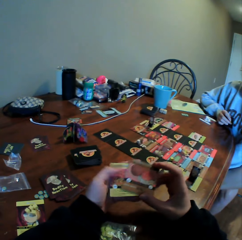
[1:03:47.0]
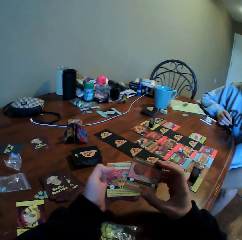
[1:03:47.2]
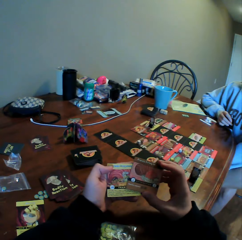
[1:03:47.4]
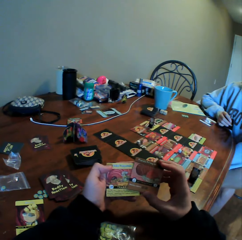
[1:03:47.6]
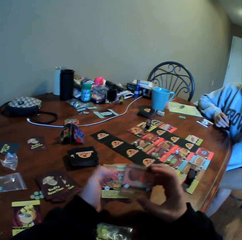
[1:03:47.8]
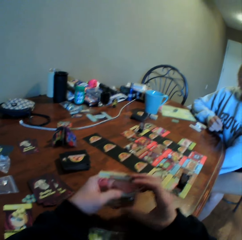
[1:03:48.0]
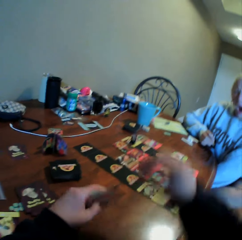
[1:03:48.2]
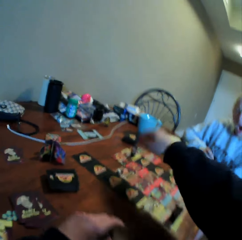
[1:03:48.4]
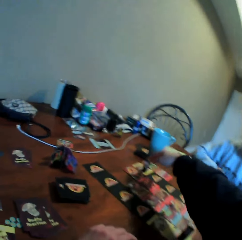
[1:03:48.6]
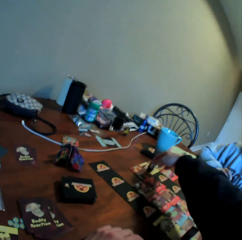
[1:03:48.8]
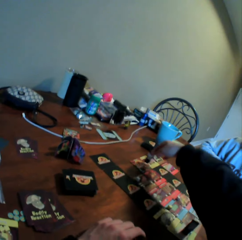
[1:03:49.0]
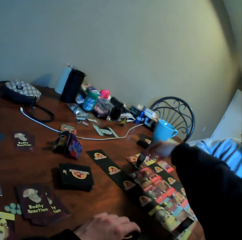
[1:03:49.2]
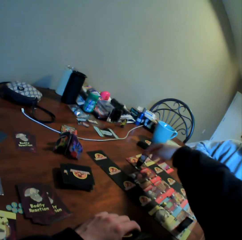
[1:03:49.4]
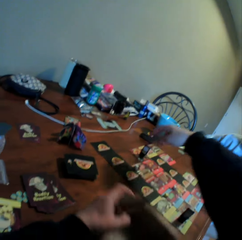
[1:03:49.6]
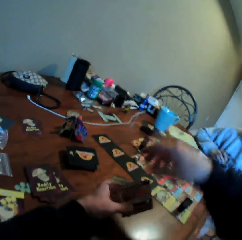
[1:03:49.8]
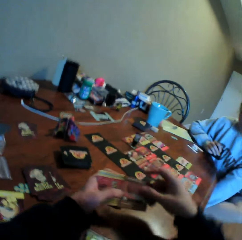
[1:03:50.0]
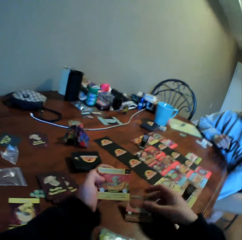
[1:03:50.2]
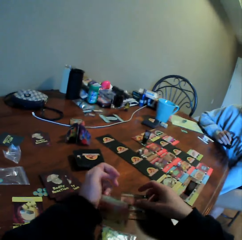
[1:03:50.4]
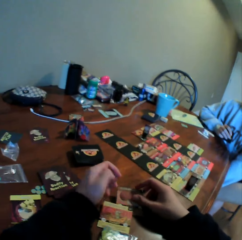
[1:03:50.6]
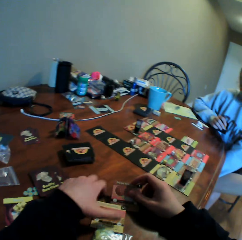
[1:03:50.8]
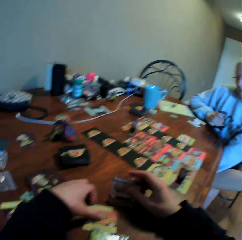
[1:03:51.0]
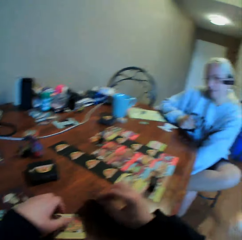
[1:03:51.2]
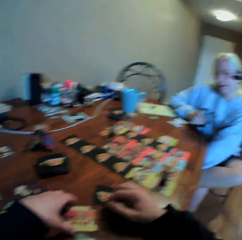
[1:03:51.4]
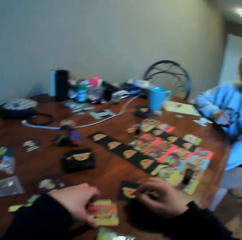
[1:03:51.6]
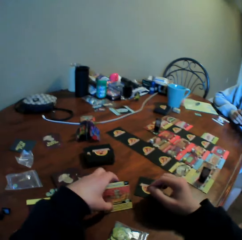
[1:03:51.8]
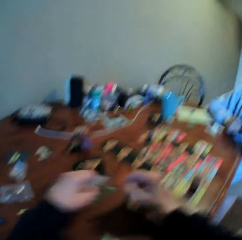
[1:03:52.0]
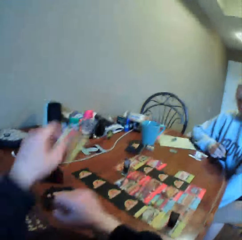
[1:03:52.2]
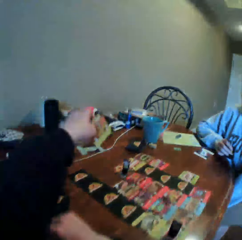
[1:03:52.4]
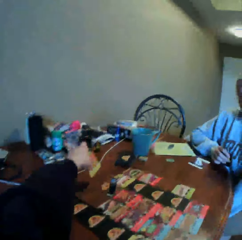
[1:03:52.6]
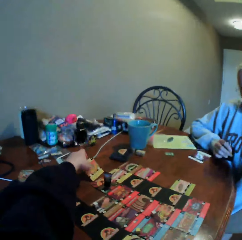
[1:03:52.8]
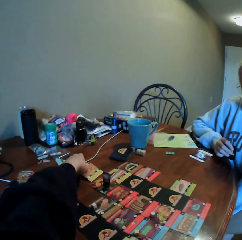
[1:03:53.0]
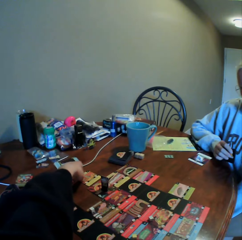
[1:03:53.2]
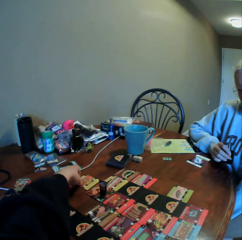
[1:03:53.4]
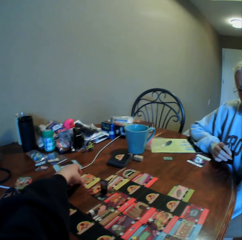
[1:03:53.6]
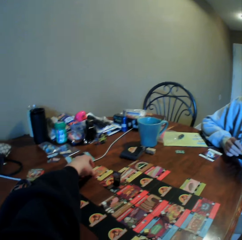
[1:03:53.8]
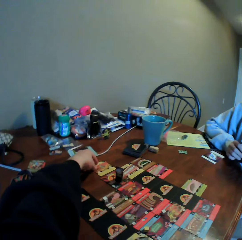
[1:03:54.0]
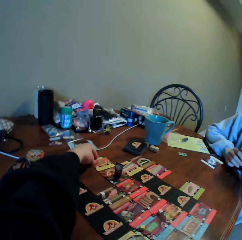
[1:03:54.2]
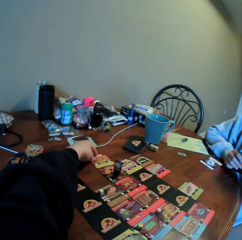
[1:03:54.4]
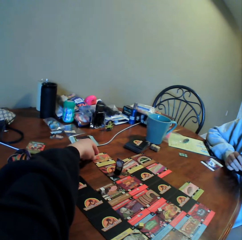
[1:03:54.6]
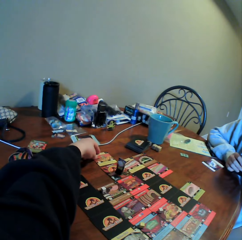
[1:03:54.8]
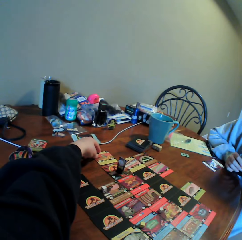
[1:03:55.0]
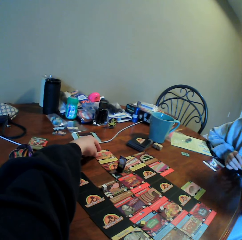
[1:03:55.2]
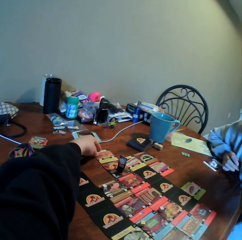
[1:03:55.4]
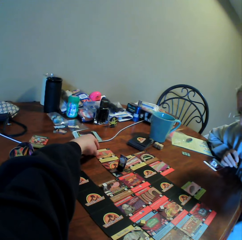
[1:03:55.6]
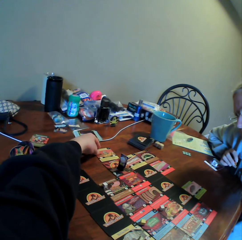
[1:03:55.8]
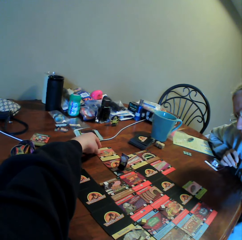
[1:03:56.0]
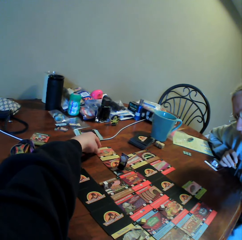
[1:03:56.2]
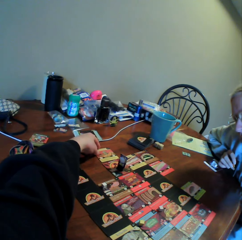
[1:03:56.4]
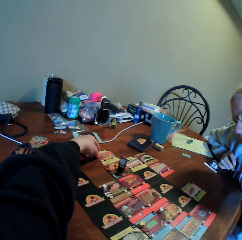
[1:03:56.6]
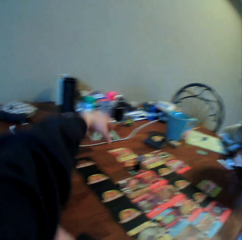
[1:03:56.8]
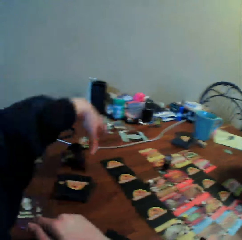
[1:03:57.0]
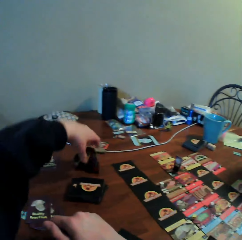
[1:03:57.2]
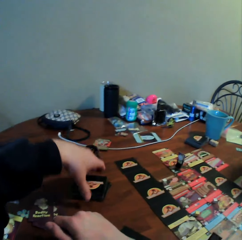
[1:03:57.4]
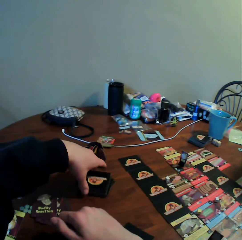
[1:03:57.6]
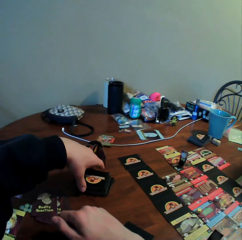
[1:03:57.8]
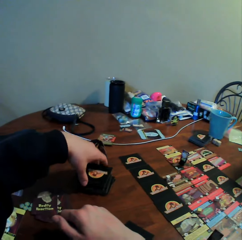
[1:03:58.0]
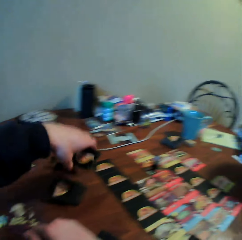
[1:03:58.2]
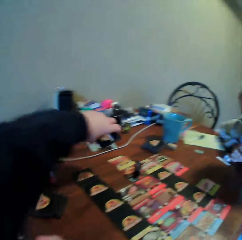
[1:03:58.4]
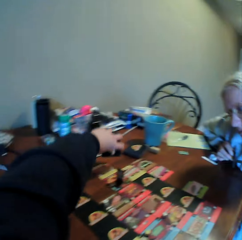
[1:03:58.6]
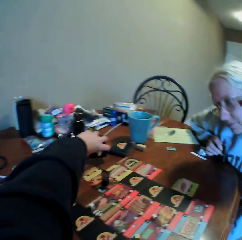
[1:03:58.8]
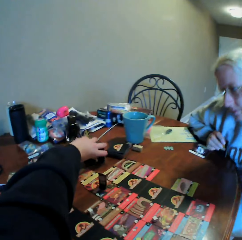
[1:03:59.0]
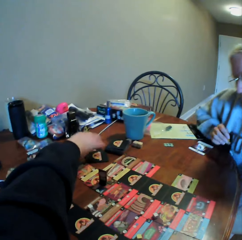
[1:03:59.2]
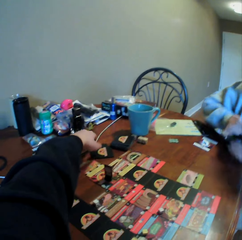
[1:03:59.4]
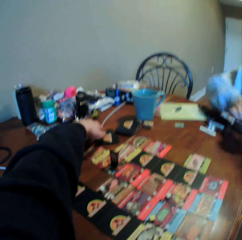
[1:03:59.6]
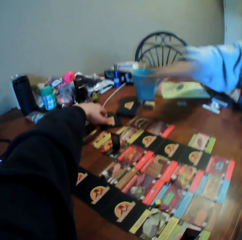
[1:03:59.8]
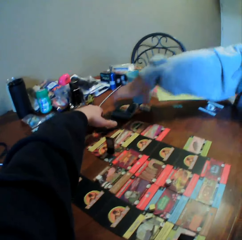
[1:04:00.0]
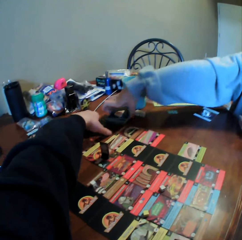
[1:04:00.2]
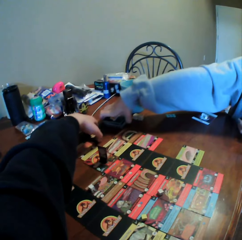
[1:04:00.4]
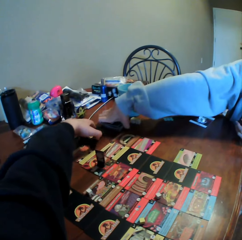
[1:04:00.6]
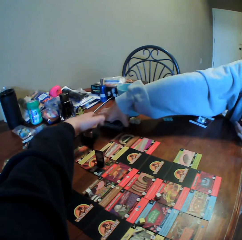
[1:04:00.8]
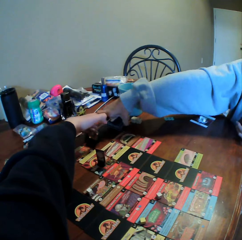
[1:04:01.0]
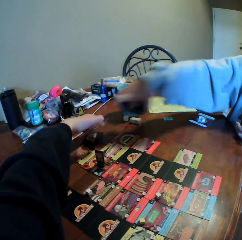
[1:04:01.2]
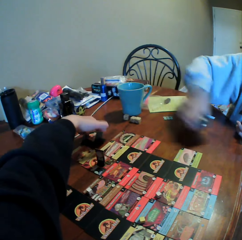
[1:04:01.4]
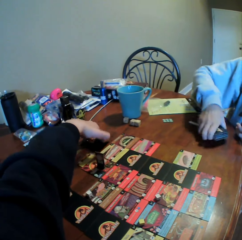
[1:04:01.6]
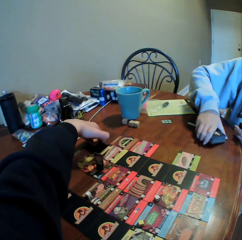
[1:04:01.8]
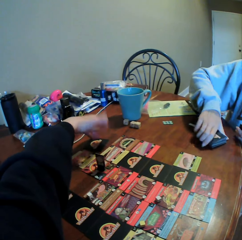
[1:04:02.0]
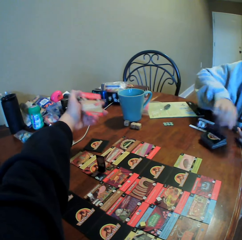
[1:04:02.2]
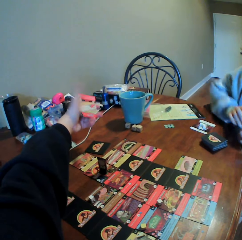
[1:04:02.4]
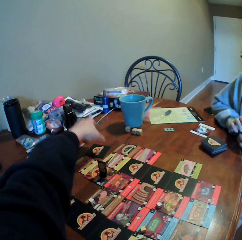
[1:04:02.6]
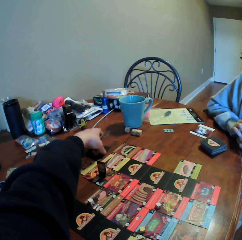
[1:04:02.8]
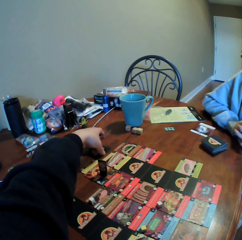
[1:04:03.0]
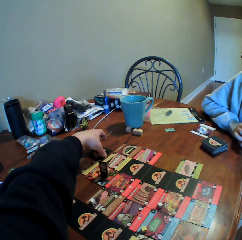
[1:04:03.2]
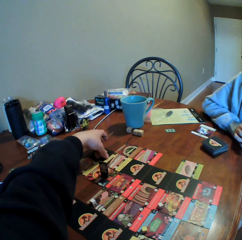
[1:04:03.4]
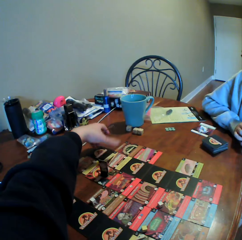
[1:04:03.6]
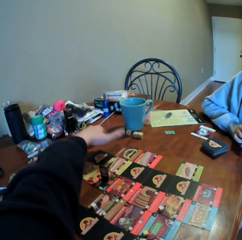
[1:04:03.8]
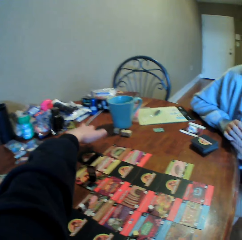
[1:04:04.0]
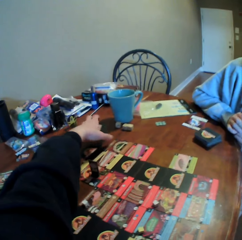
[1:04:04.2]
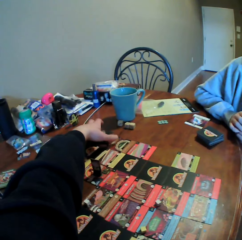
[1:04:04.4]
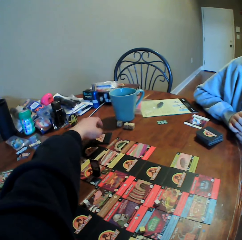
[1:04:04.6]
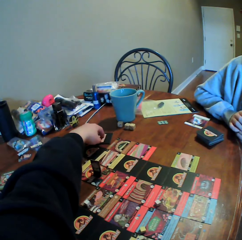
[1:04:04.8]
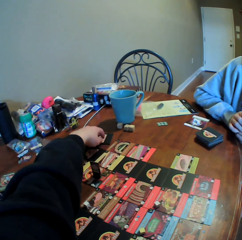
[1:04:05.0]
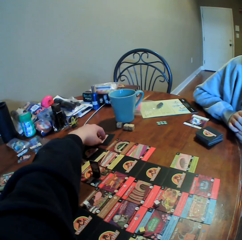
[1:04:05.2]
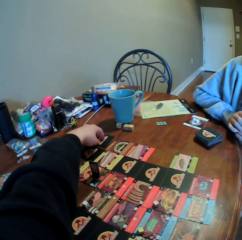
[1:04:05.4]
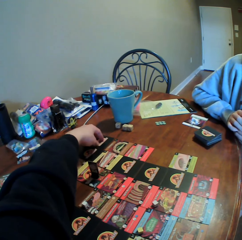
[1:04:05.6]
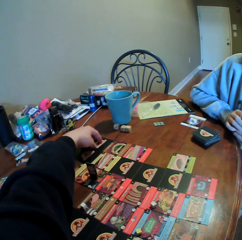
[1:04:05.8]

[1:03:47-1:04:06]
The camera wearer sorts cards in his hands. He moves a card, looks at the cards and stretches a hand. He moves something on the cards. He picks a card. He presses something on the table with his hands. He puts the cards on the table. He picks the cards on the table. He puts the cards on the table. He moves the cards on the table with his hands. A woman moves towards the table. The camera wearer moves the cards on the table. He picks the cards on the table. The woman looks at the cards. The camera wearer puts the cards on the table. The woman moves around. The camera wearer picks the cards on the table. The woman picks cards on the table, puts the cards on the table and puts a hand on the table. The camera wearer moves the cards on the table. He arranges the cards on the table with his left hand. He puts the cards on the table.

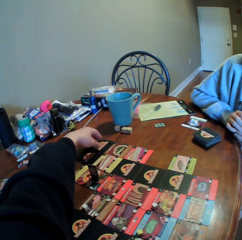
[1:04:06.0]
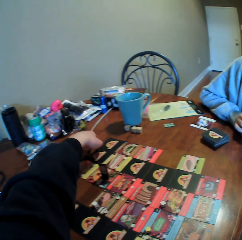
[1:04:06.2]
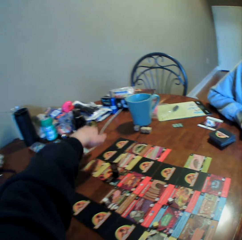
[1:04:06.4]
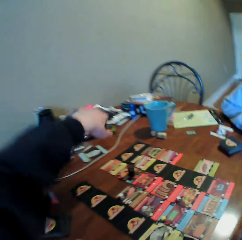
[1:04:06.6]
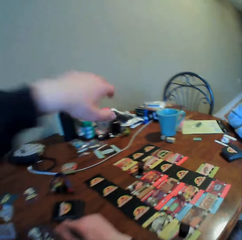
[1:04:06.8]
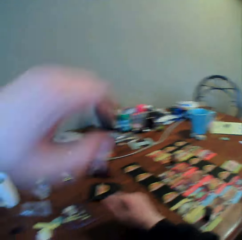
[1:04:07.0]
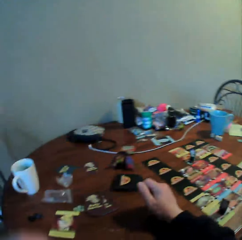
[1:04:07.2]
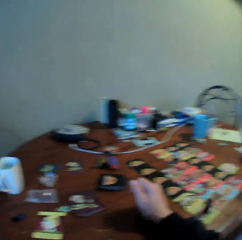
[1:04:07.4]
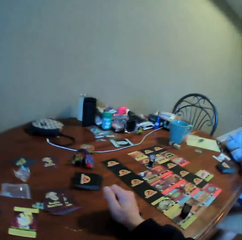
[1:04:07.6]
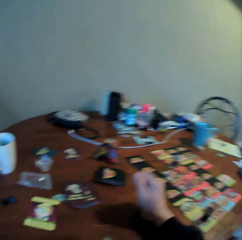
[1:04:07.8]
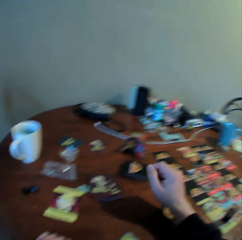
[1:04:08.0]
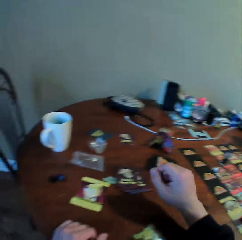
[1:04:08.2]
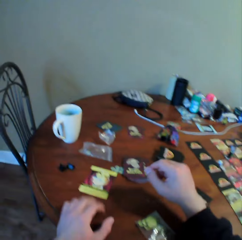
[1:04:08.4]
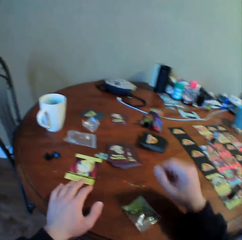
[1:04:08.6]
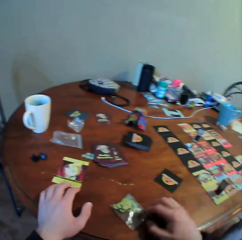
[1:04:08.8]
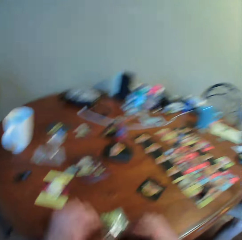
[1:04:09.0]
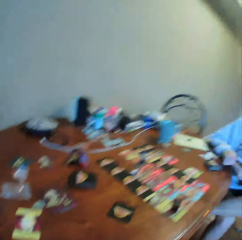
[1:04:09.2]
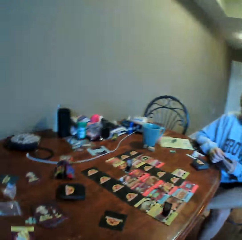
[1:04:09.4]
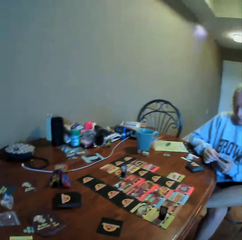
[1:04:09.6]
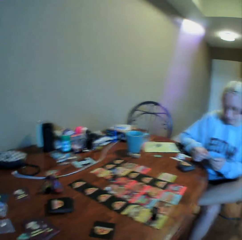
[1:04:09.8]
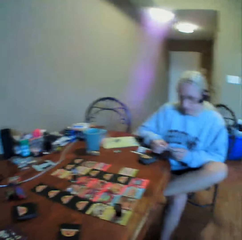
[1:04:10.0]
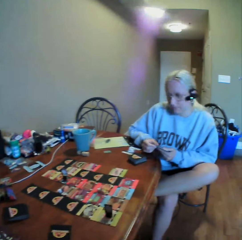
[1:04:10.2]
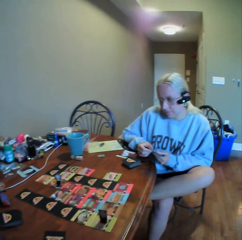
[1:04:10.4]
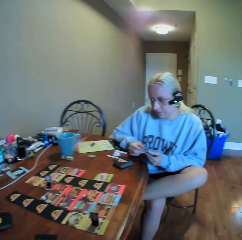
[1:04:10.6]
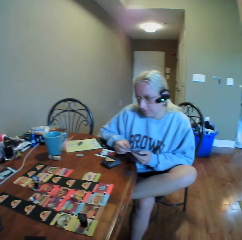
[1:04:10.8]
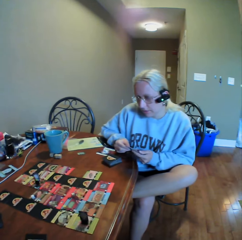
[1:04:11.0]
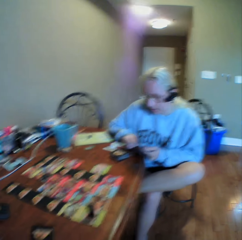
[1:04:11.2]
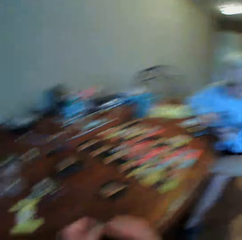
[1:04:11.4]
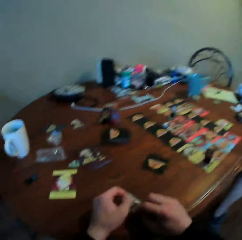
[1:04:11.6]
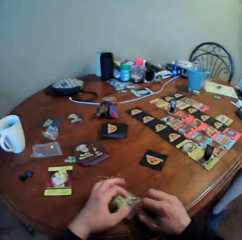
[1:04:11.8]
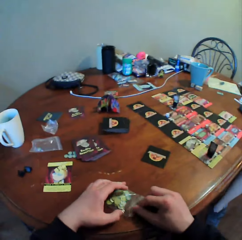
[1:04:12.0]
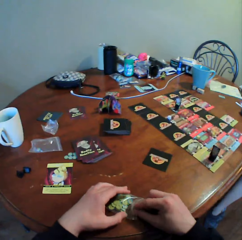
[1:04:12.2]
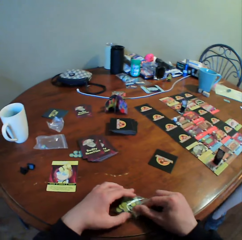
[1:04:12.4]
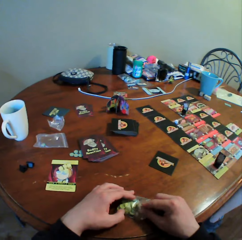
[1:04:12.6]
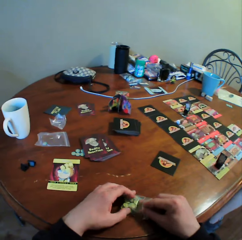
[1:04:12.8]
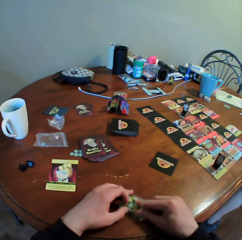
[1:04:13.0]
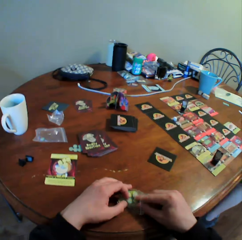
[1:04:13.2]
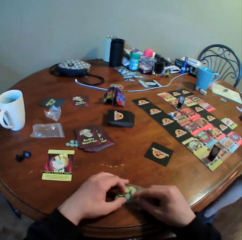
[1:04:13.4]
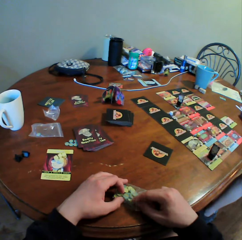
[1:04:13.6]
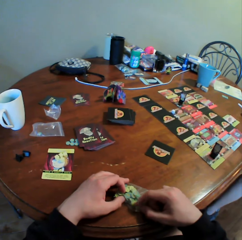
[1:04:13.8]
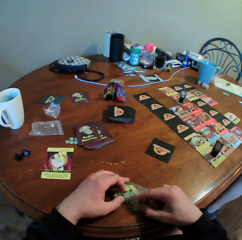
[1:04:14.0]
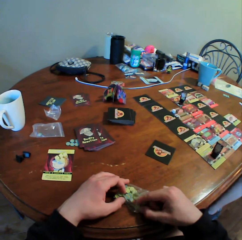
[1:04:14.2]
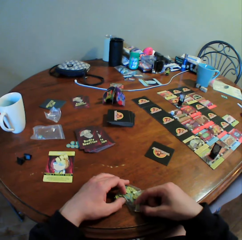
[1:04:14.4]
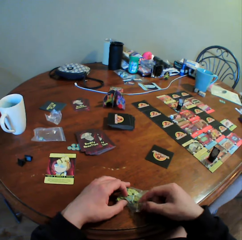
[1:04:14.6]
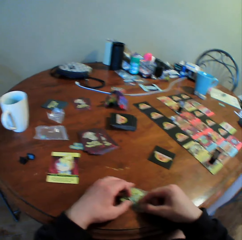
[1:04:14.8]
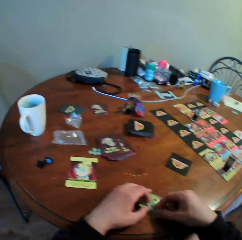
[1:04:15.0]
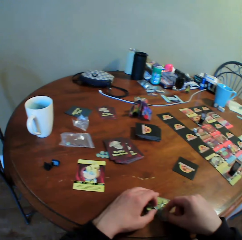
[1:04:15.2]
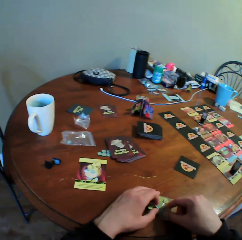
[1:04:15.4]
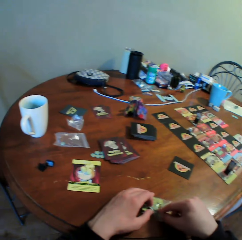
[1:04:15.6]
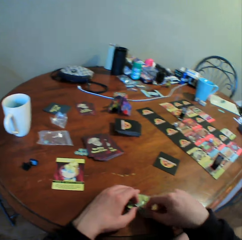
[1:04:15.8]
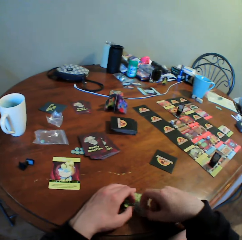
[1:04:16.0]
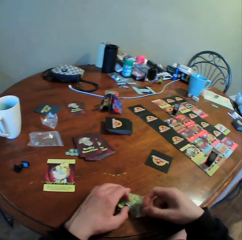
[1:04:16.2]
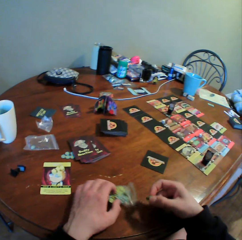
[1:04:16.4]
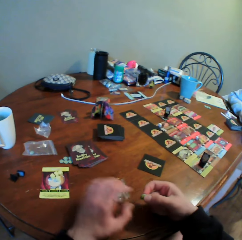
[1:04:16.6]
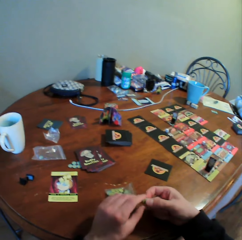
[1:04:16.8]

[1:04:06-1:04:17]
The camera wearer moves backwards. A woman sits on a chair. The camera wearer looks around. The woman holds cards. The camera wearer moves the cards on the table with his hands. He opens a zipper bag. He picks something from a paper in the zipper bag.
